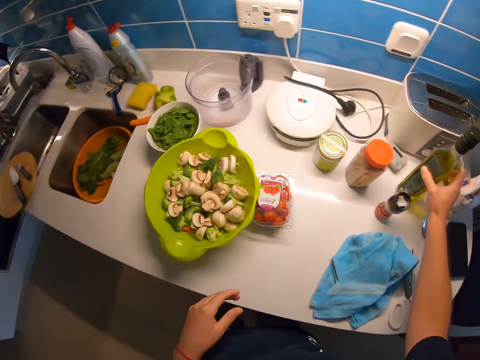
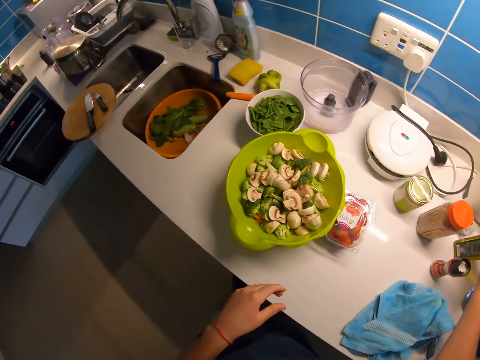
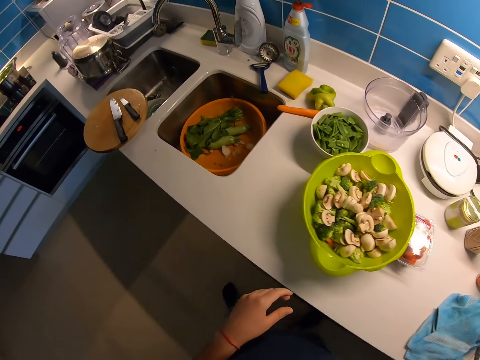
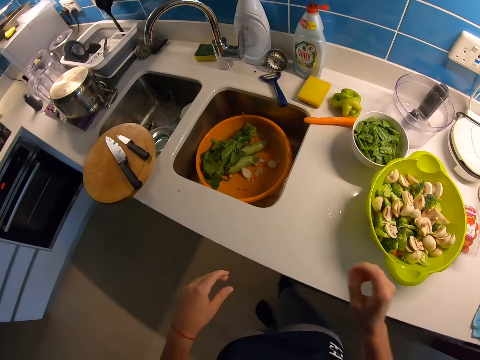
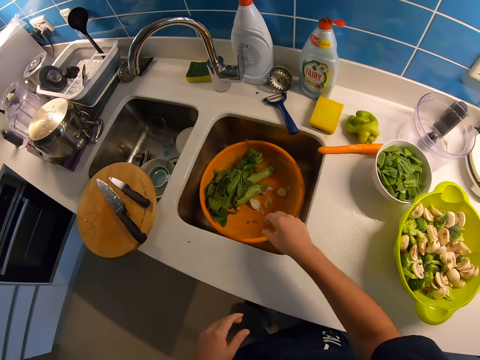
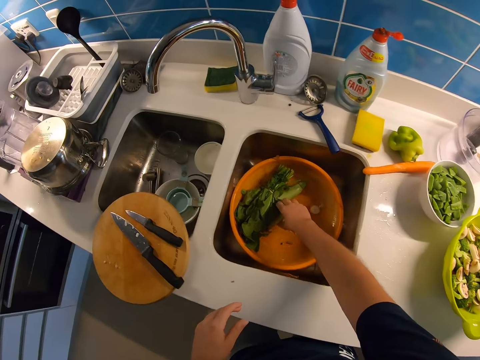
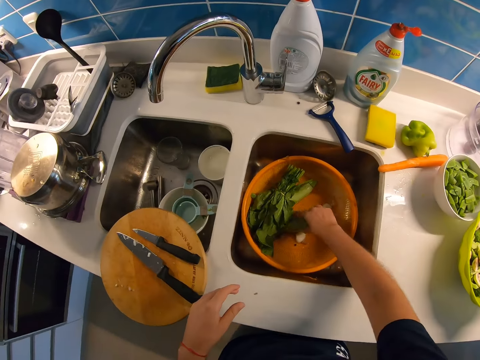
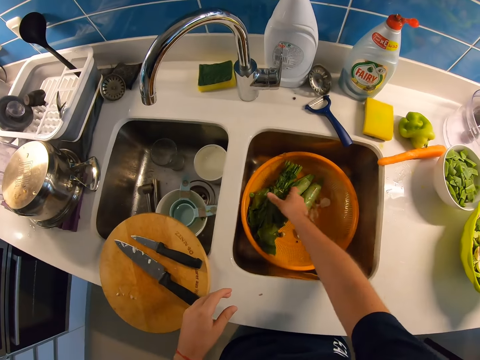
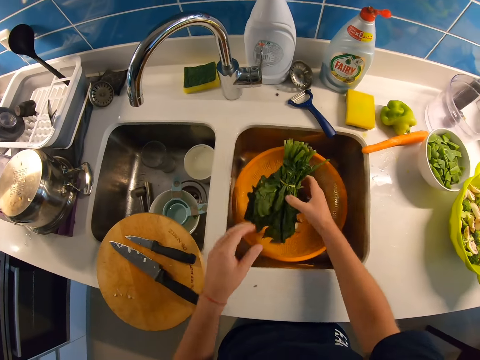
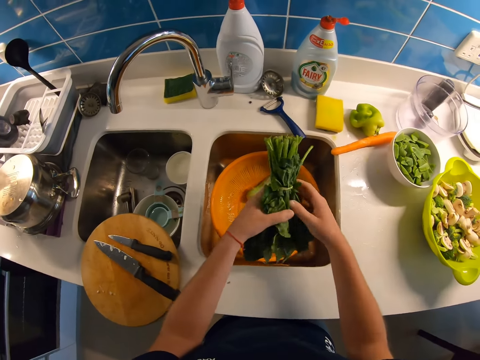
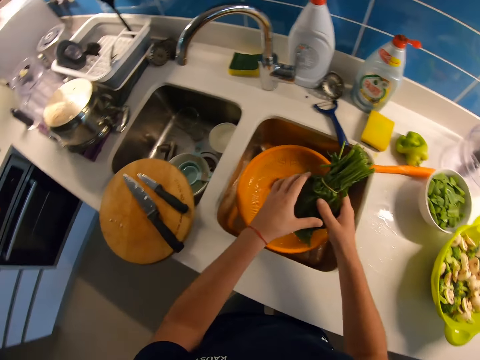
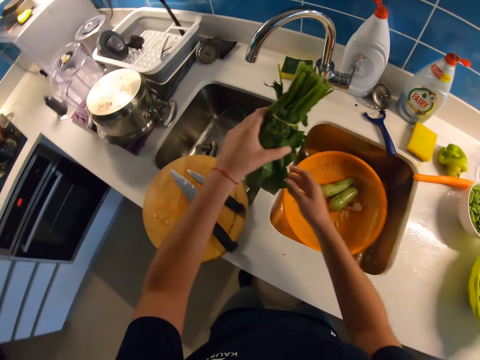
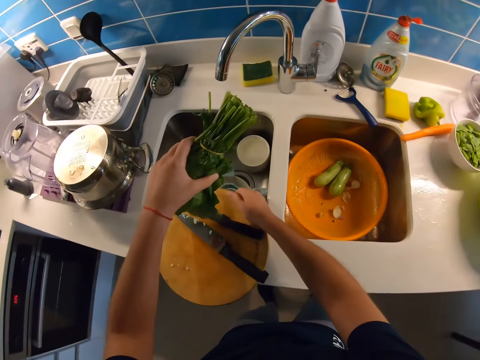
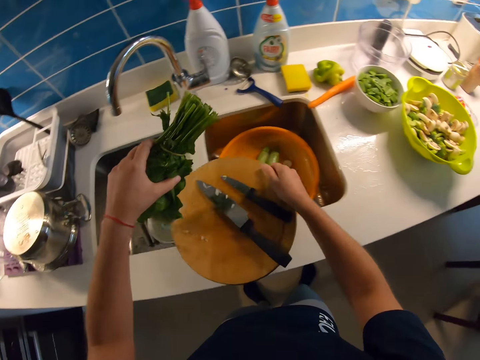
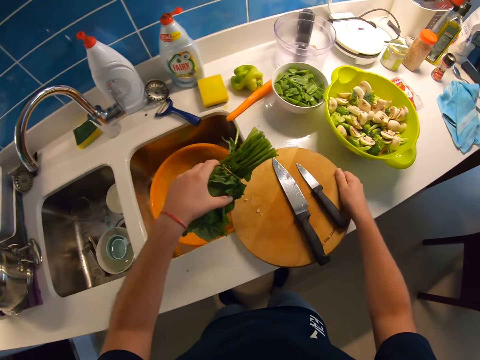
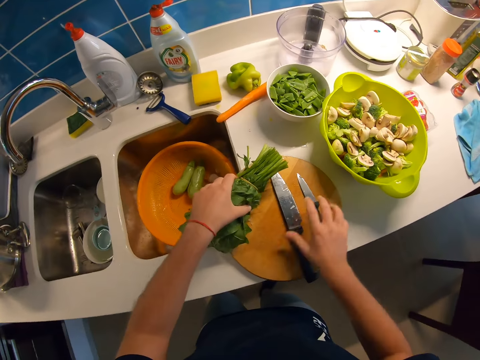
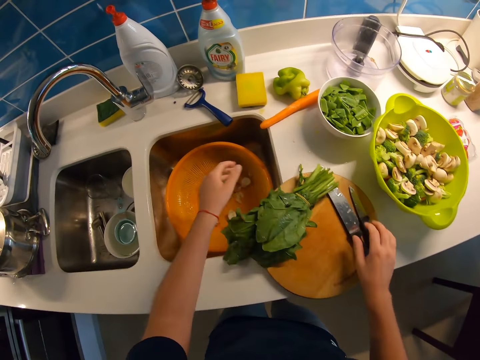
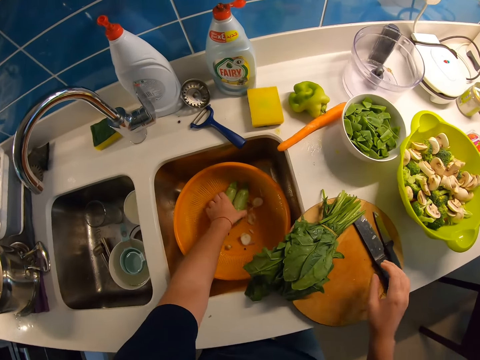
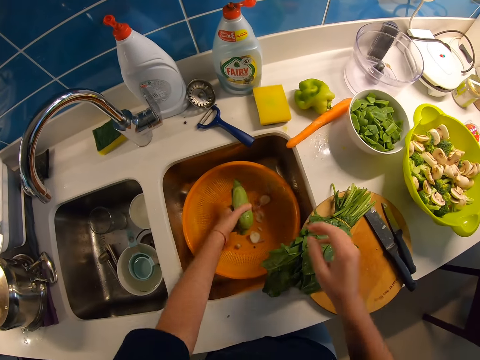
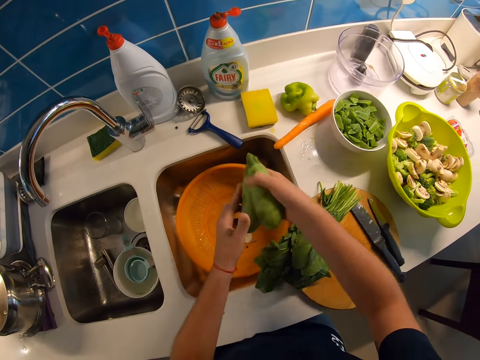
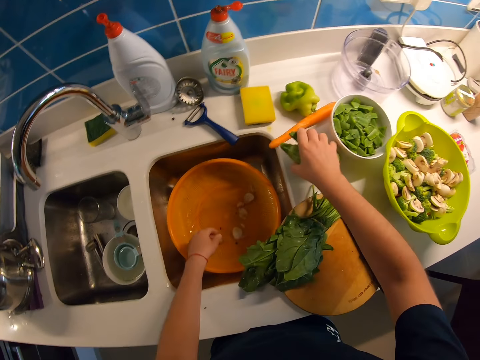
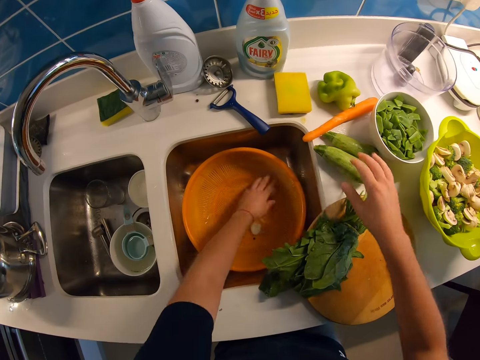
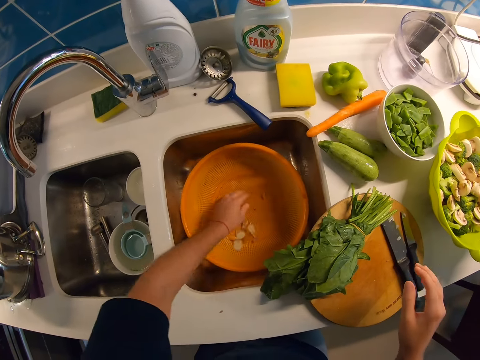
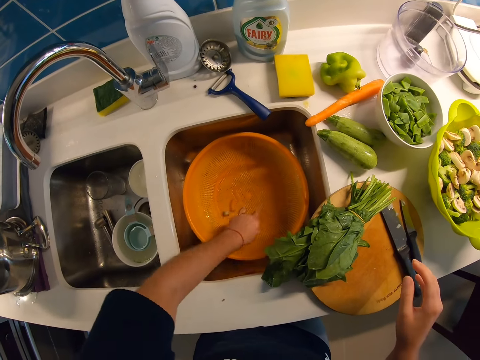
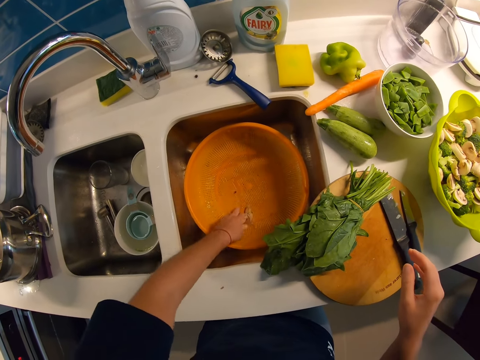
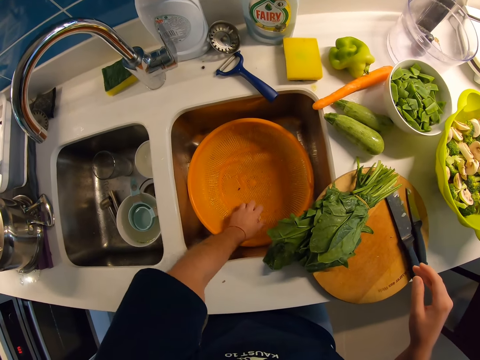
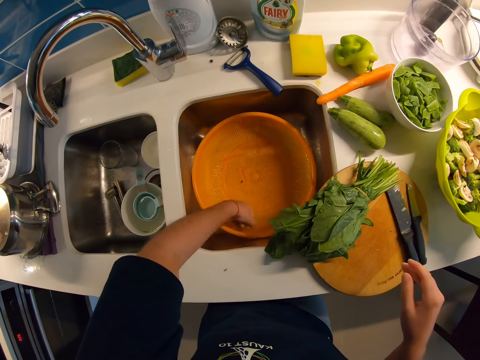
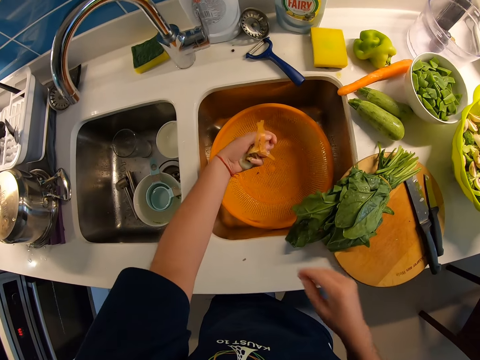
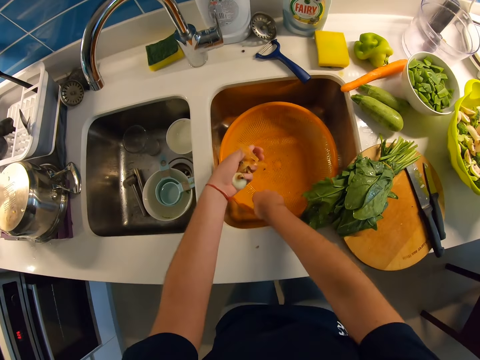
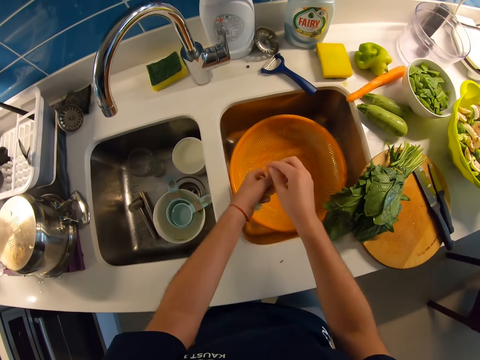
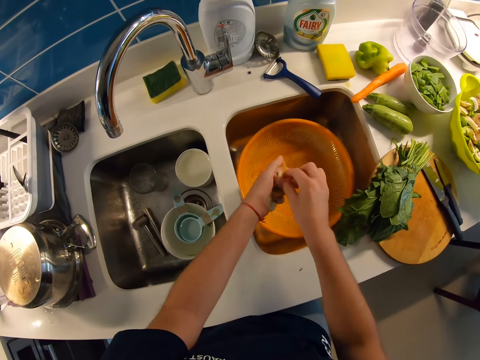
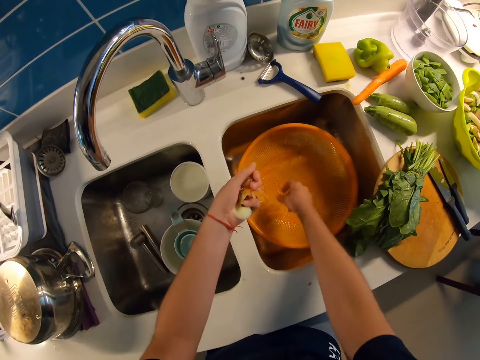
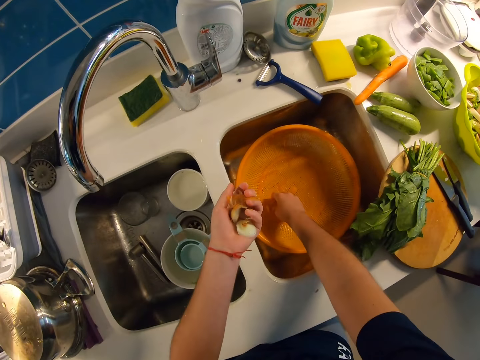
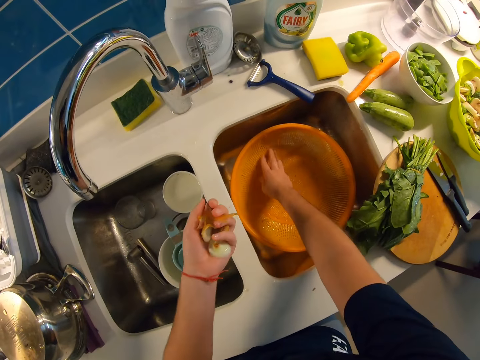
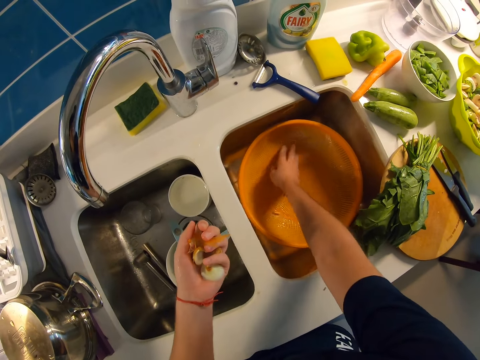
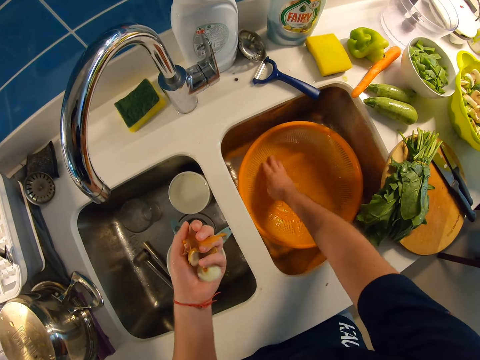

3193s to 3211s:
The camera wearer drops the cooking oil bottle on the kitchen table. She looks around the table. She picks up the vegetable from a bowl in the kitchen sink. She moves an eggplant in the basin. She picks up the cutting board with her right hand. She drops the cutting board on the kitchen table. She shifts the knives on the cutting board to its far right with her right hand. She drops the vegetable in her left hand on the cutting board. She picks up the vegetables from the bowl in the sink with her left hand. She moves the vegetables in her left hand to her right hand. She drops the vegetables in her right hand on the kitchen table. She gathers the onion slice and the onion skin in the bowl inside the sink with her left hand. She packs the onion slice and the onion skin in the bowl inside the sink with her left hand. She picks up the onion skin in the bowl inside the sink with her right hand. She moves the onion skin in her right hand to her left hand.

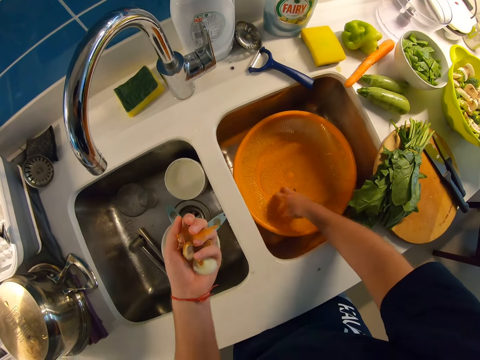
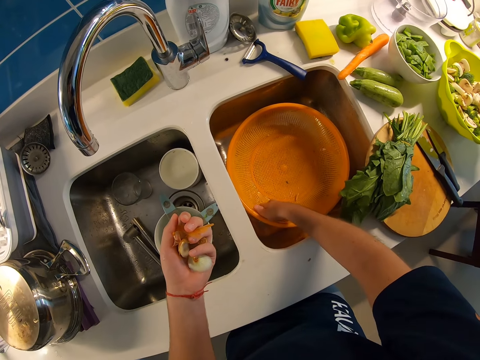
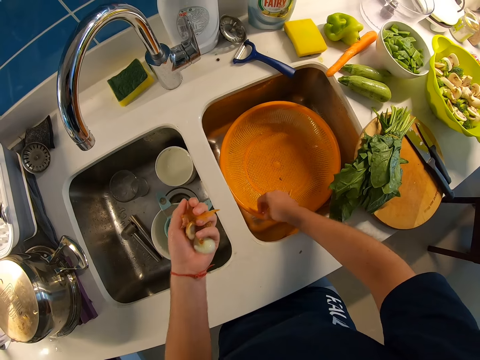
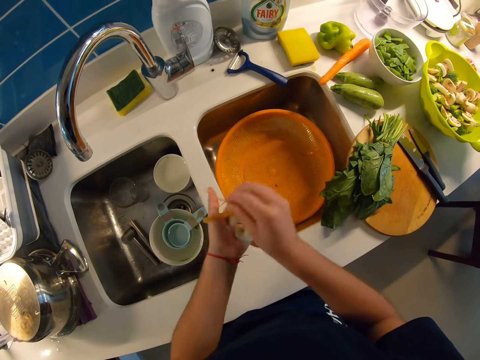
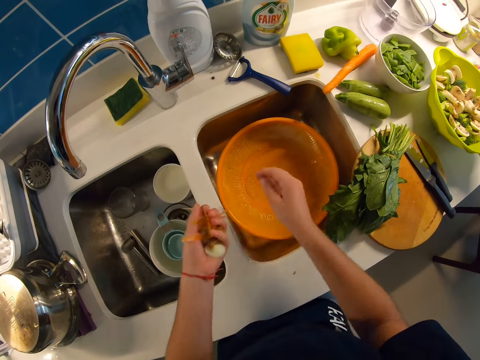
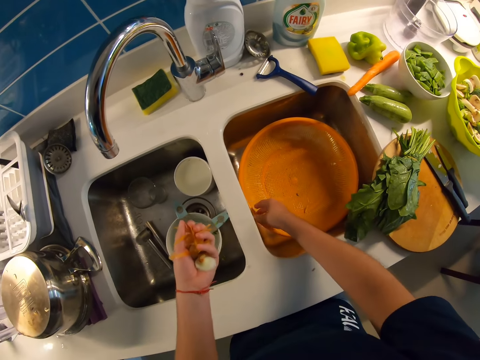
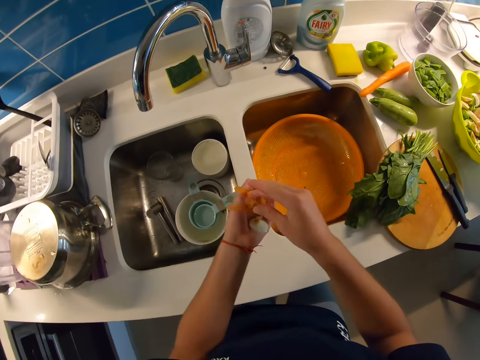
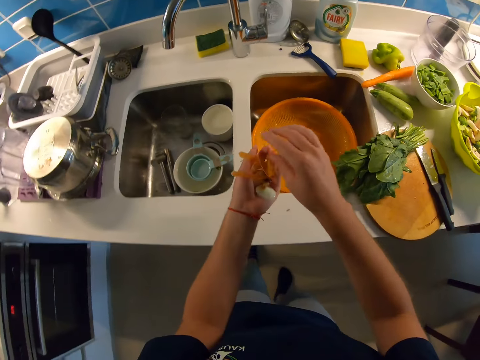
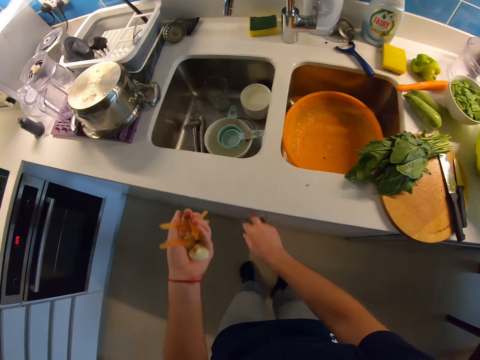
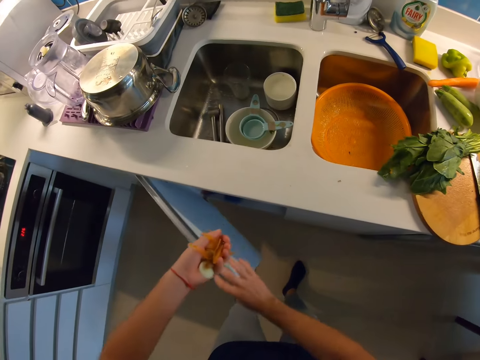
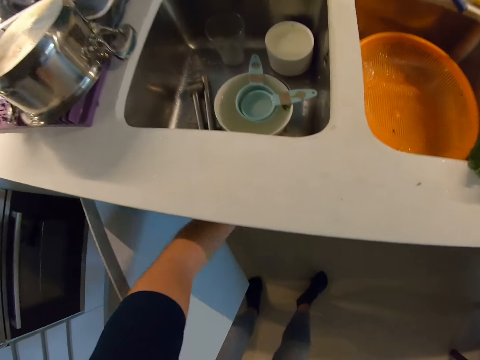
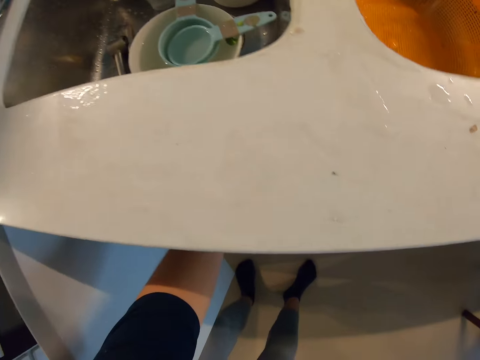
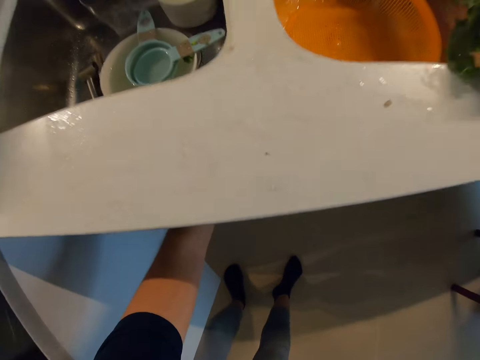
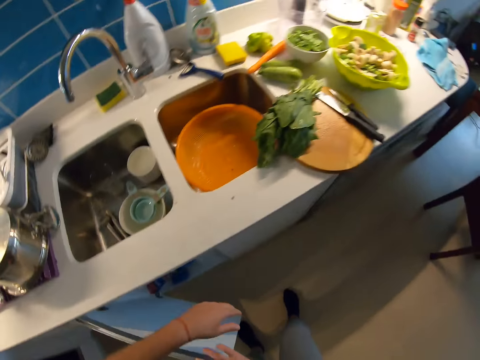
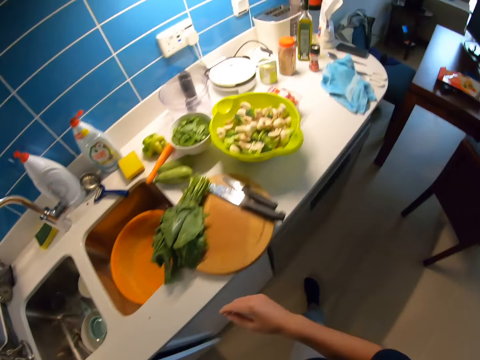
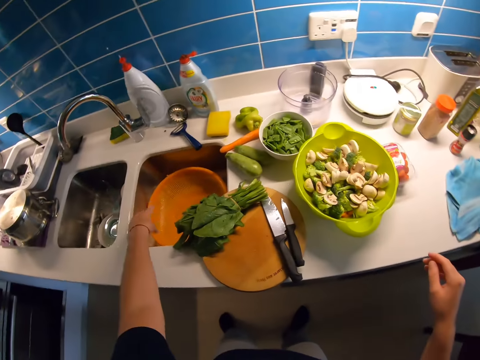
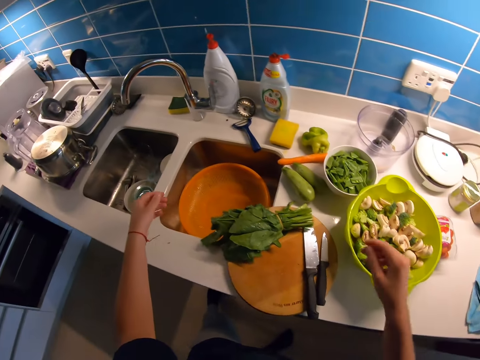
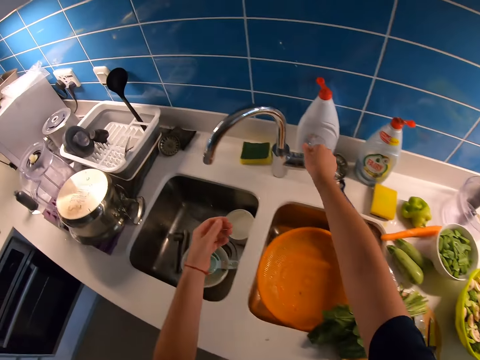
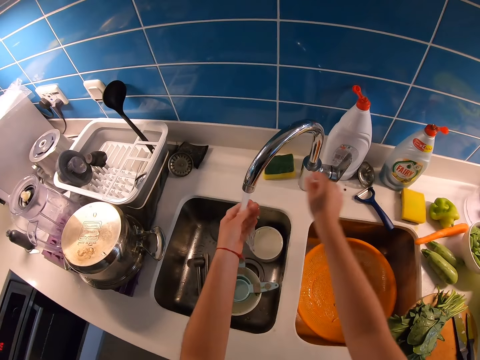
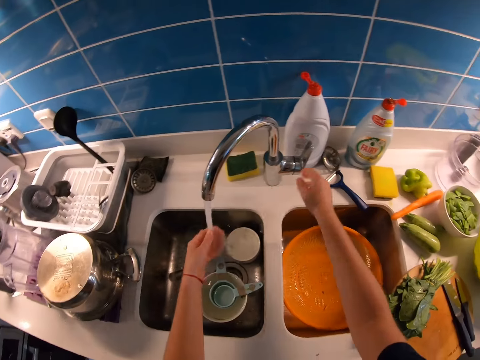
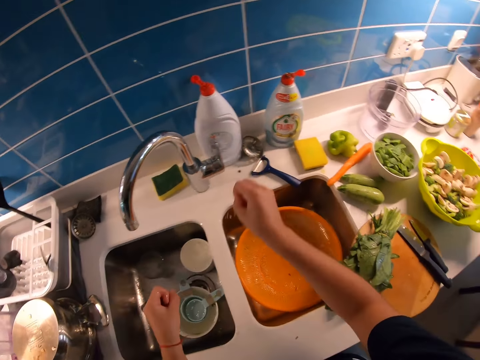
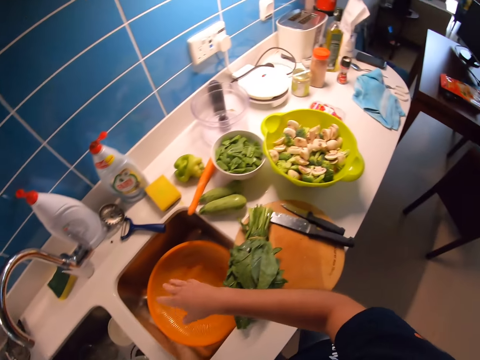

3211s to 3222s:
The camera wearer opens the cupboard with her right hand. She drops the onion slice and the onion skin in her left hand inside the waste basket. She closes the cupboard with her right hand. She looks around the table. She turns the tap knob to turn on running water with her right hand. She rinses both her hands under running water. She turns the tap knob to turn off running water with her right hand. She looks around the table.
